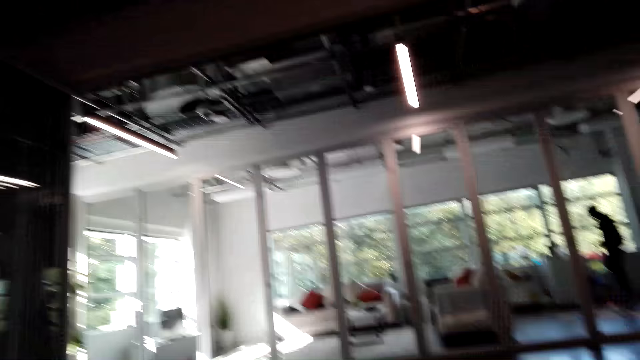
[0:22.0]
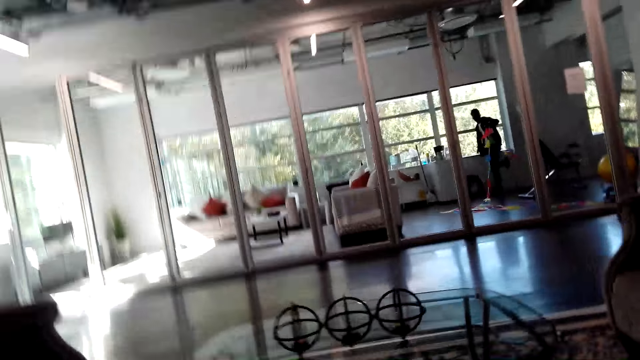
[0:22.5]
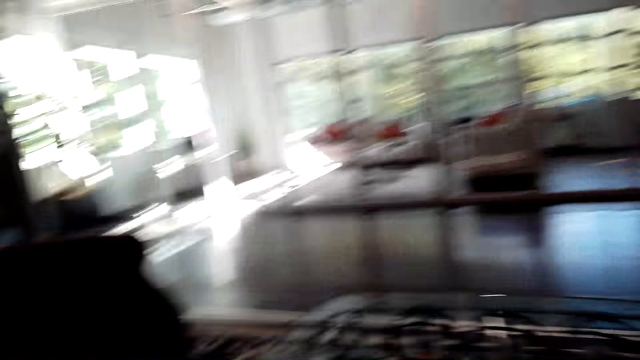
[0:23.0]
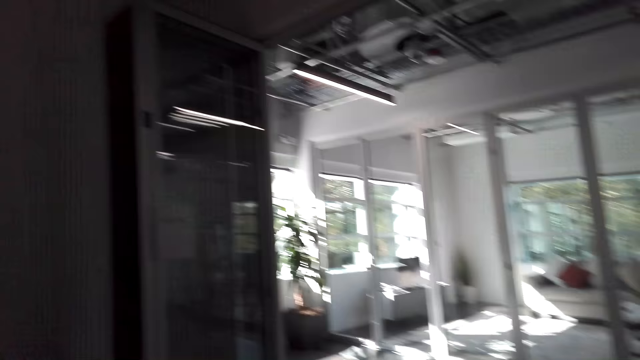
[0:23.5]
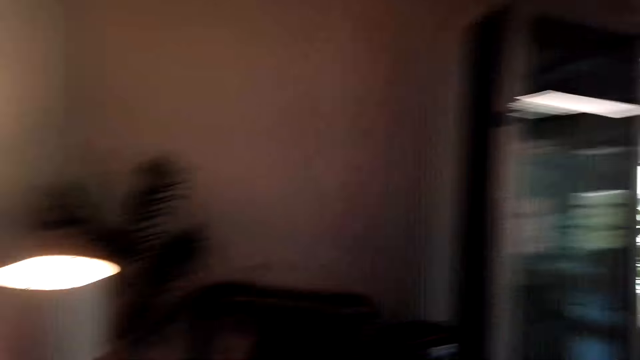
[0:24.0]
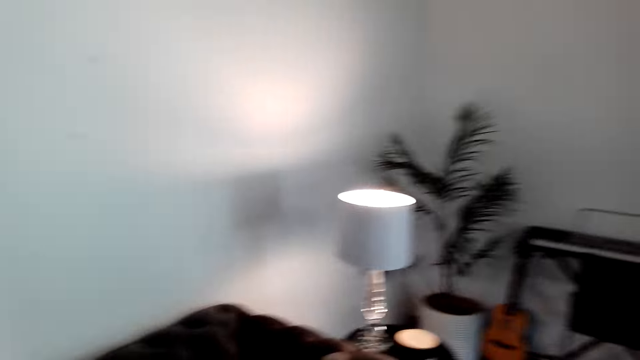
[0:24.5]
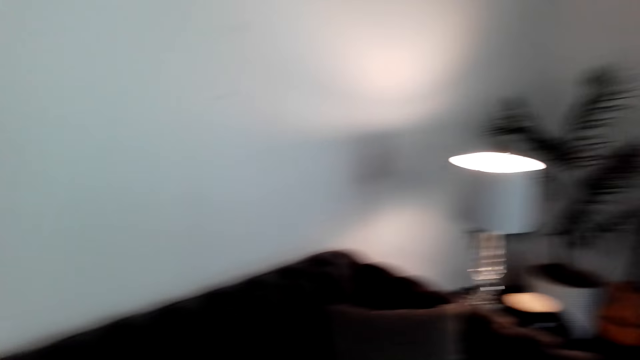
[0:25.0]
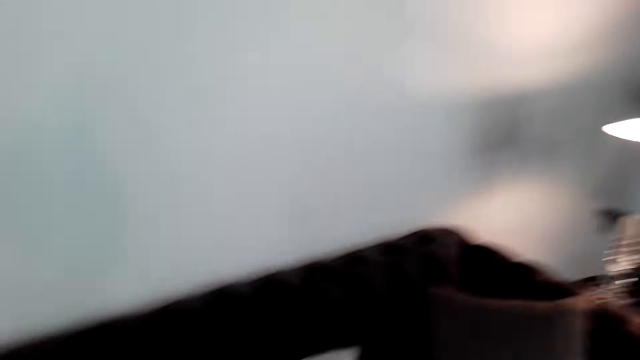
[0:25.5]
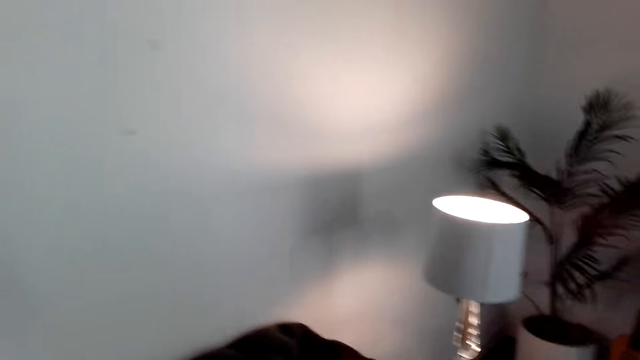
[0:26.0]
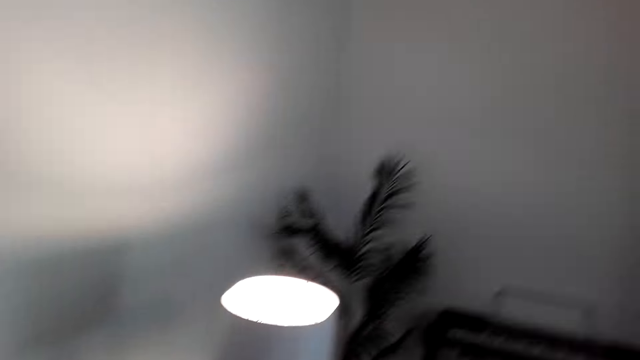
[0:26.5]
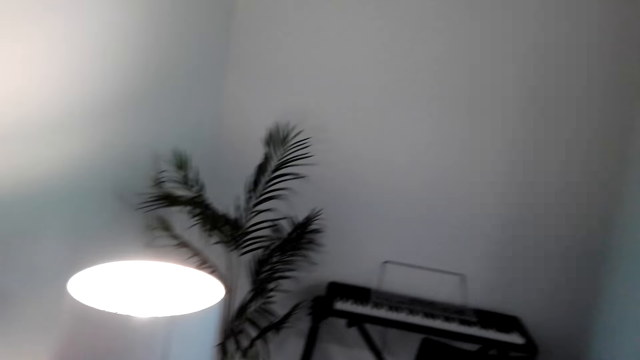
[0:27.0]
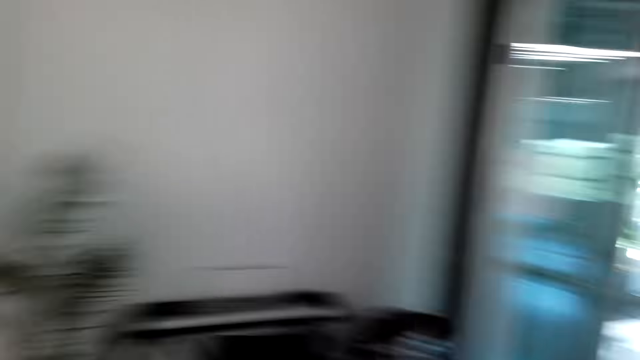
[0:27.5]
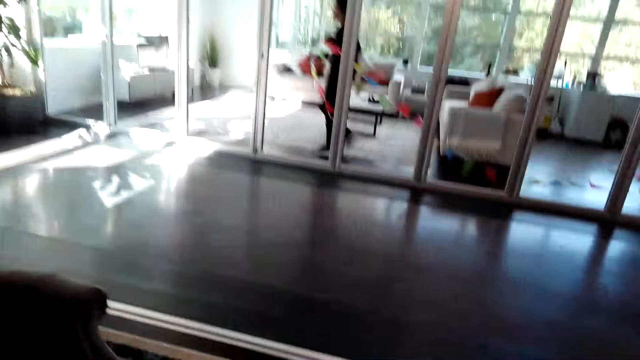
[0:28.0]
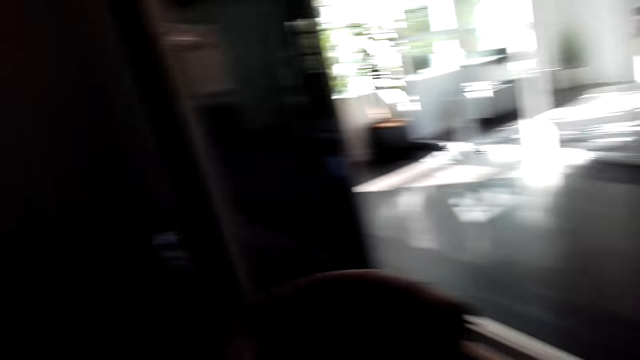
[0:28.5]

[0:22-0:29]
The camera wearer looks around.

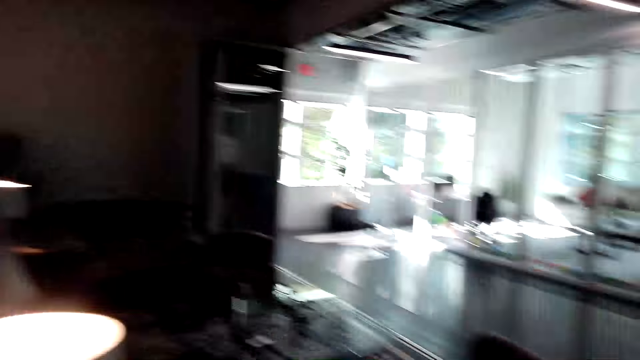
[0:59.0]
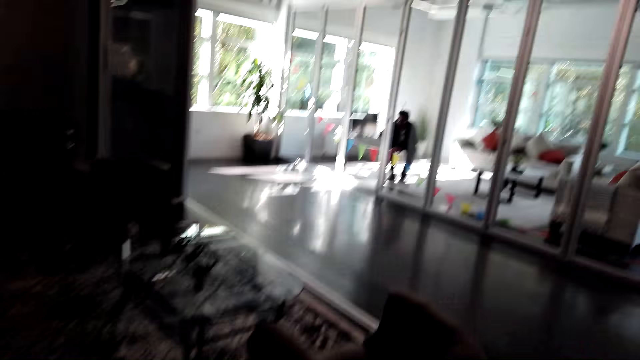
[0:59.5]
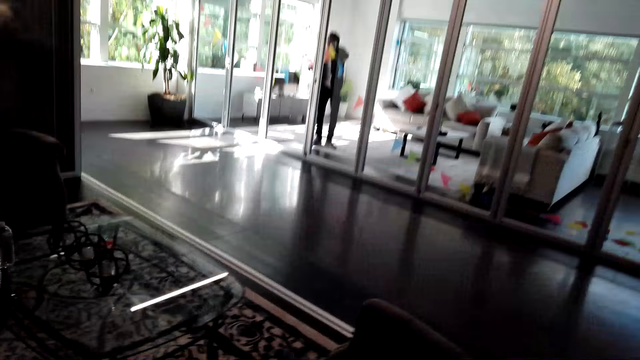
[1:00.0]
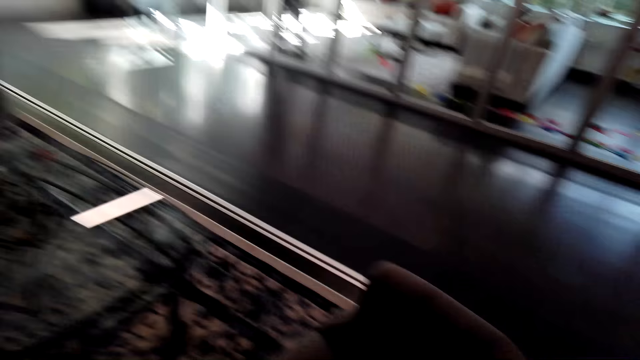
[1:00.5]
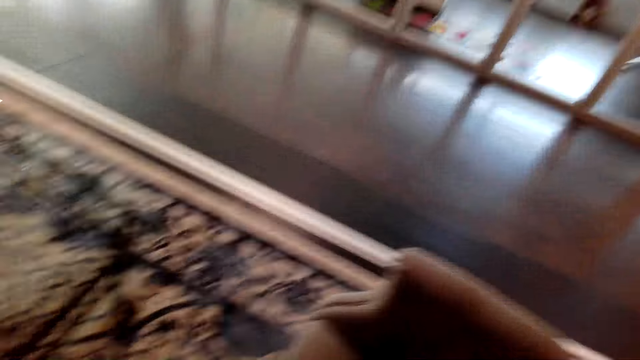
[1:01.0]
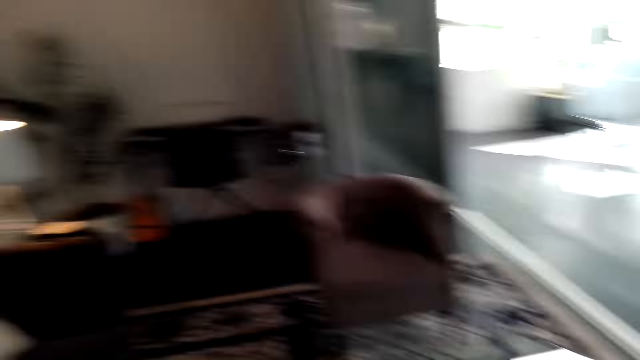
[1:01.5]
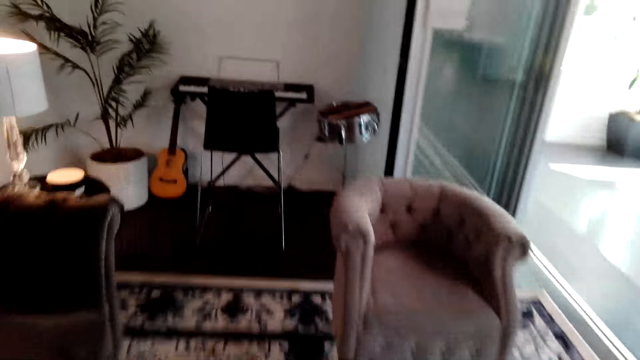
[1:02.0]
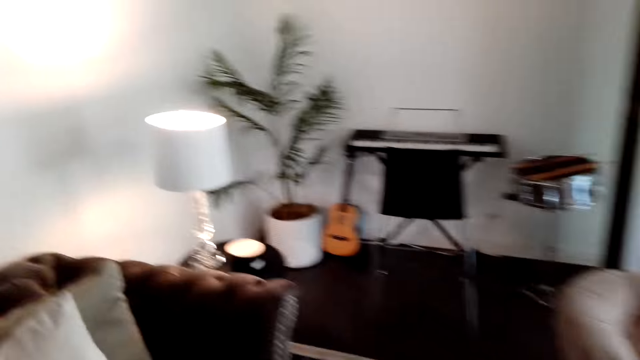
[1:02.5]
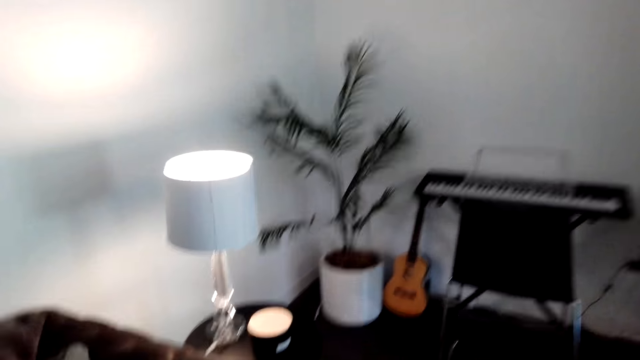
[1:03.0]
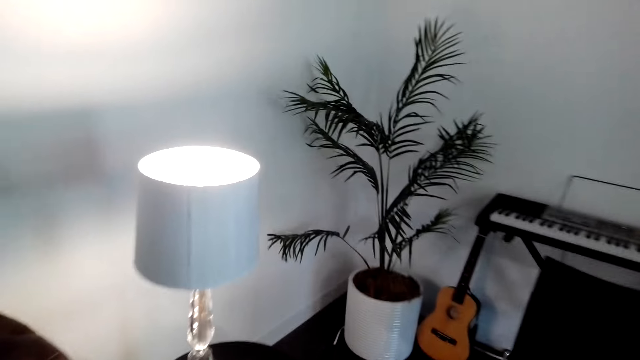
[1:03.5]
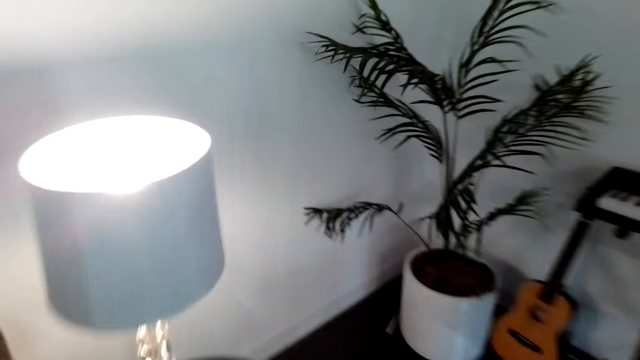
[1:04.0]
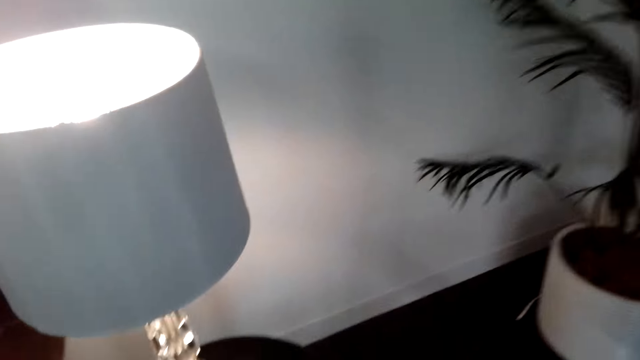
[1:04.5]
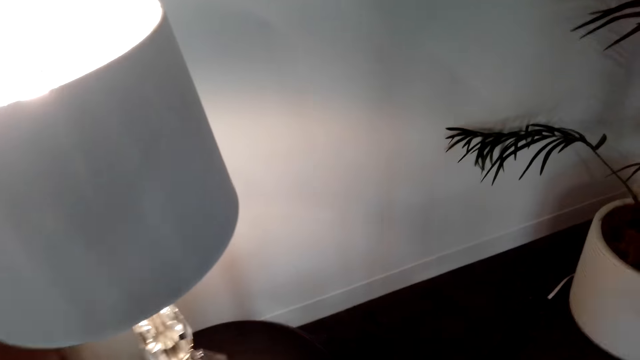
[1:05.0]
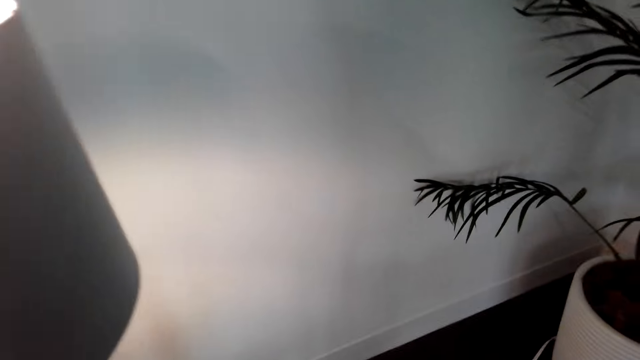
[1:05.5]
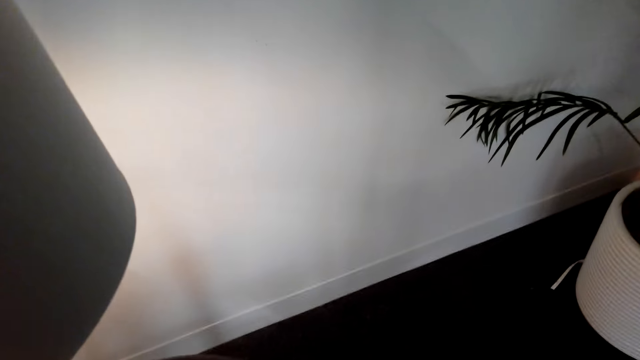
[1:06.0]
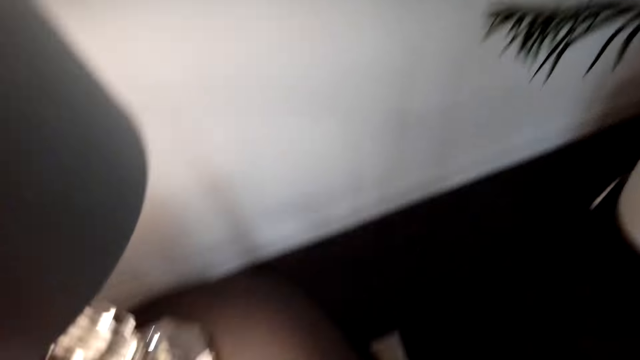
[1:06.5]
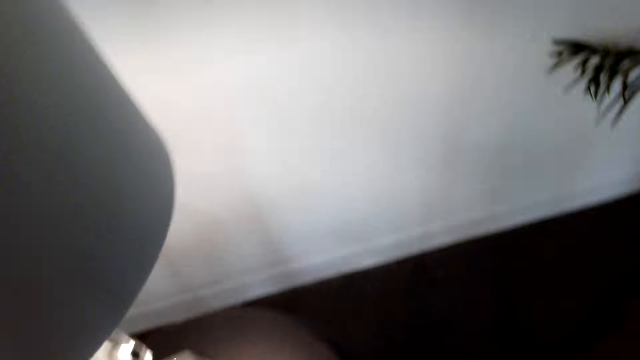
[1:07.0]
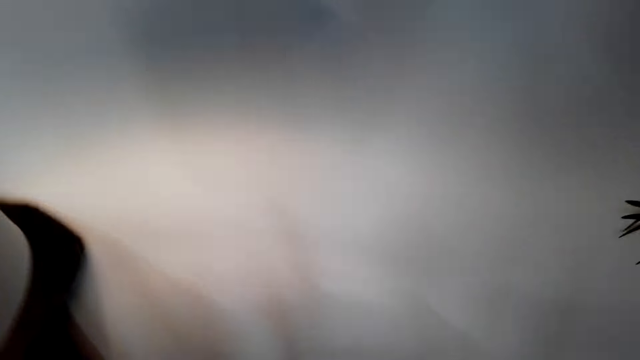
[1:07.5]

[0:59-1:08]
The camera wearer walks around the house.

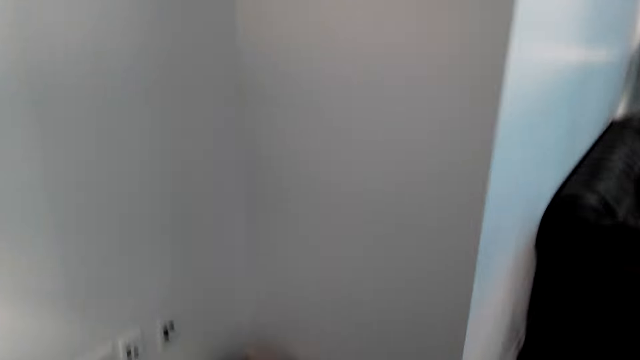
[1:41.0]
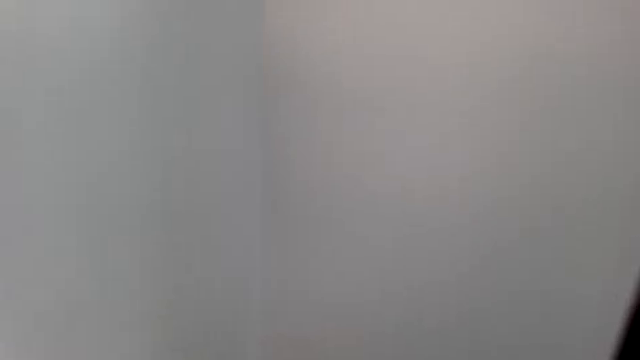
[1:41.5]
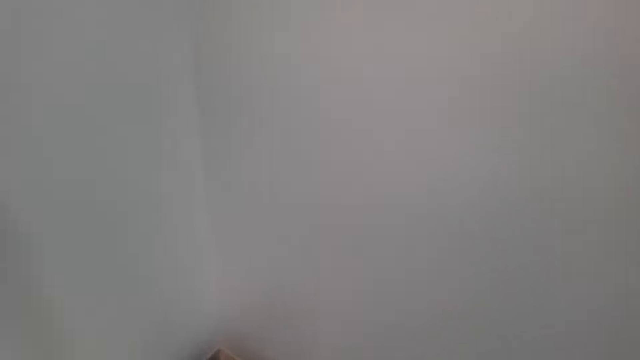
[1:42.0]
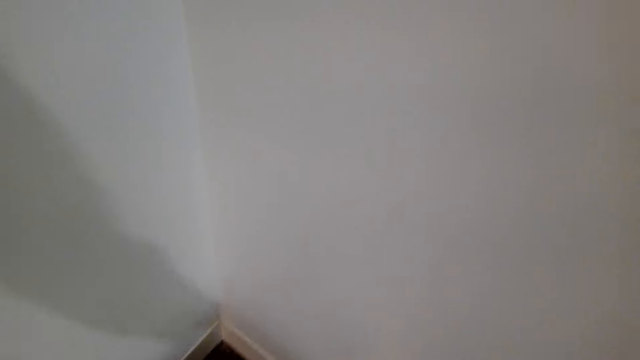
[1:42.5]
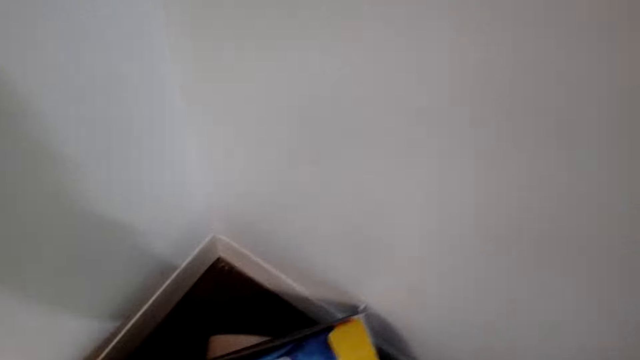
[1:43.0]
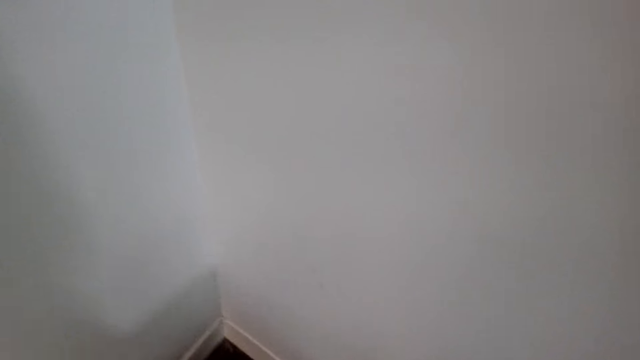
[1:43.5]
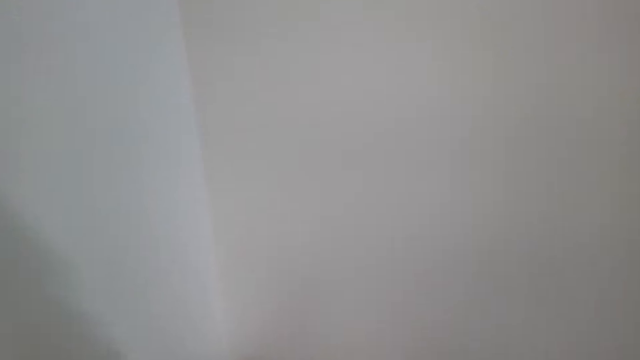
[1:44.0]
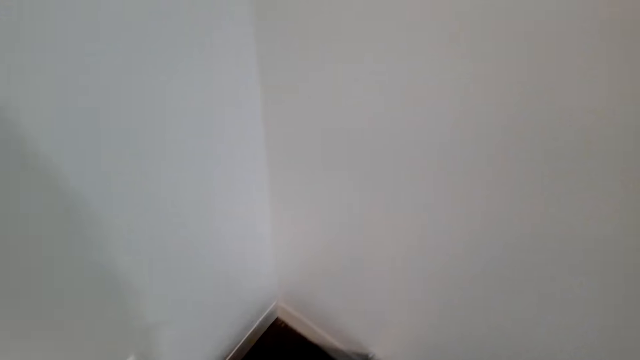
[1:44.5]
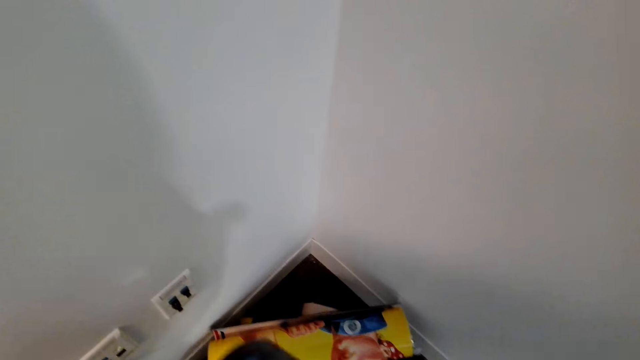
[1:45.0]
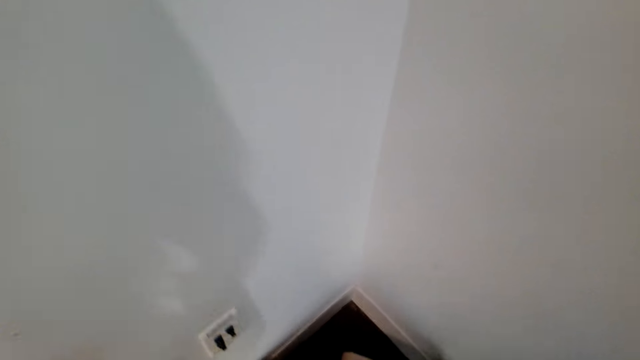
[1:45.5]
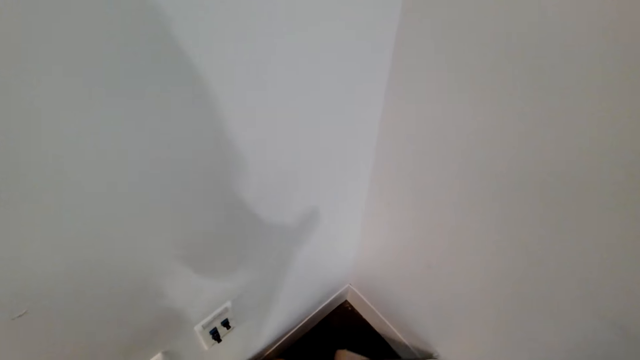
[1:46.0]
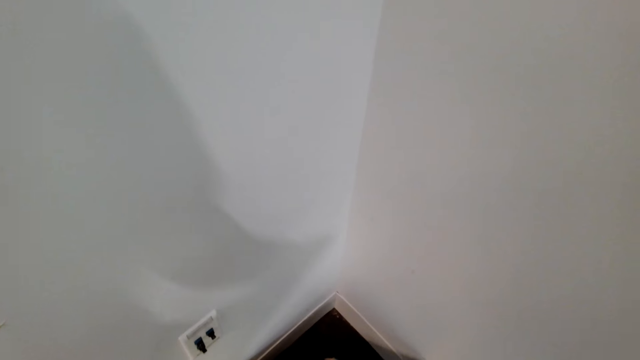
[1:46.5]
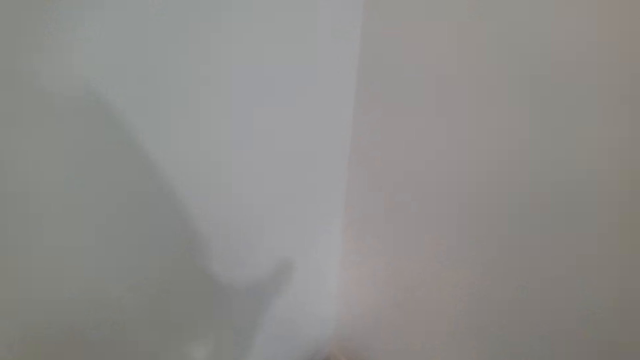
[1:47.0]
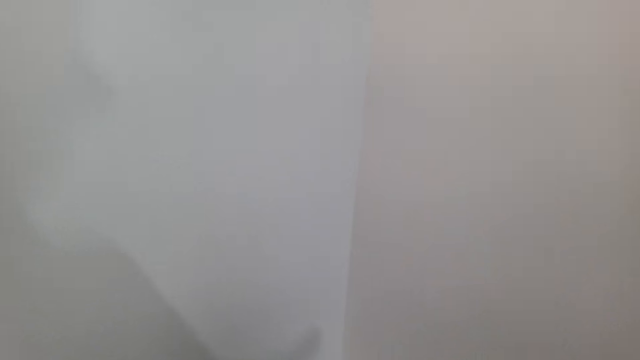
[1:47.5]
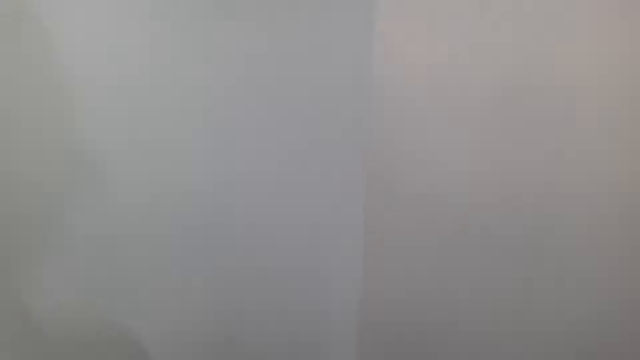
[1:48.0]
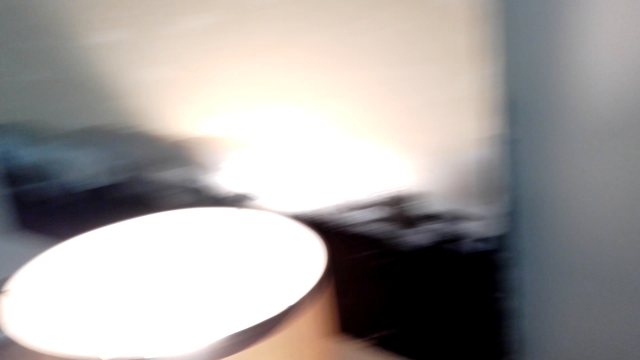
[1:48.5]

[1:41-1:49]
The camera wearer looks around.
